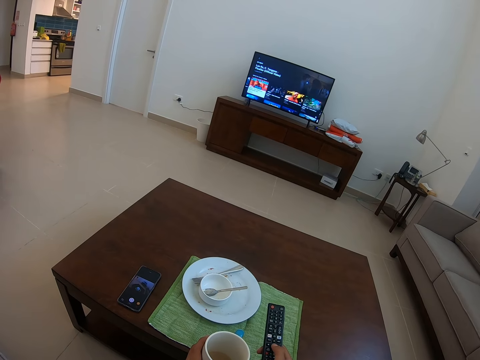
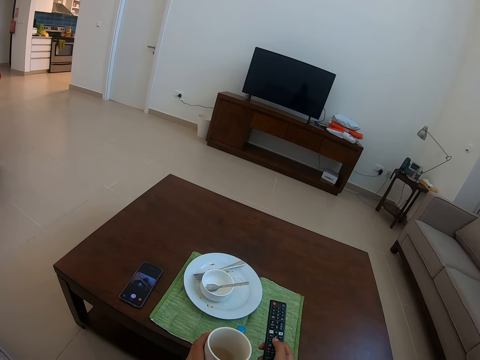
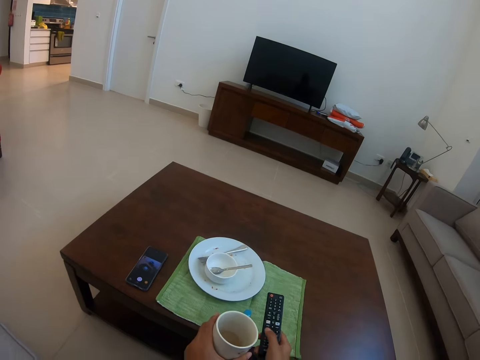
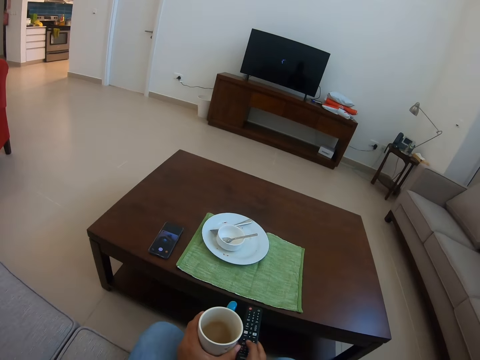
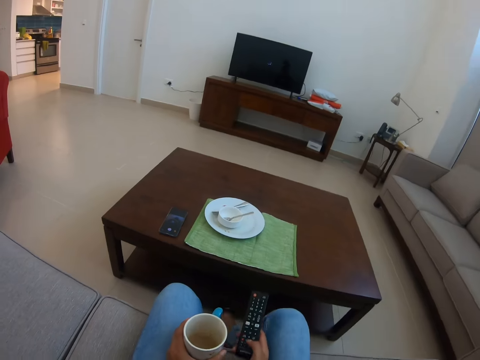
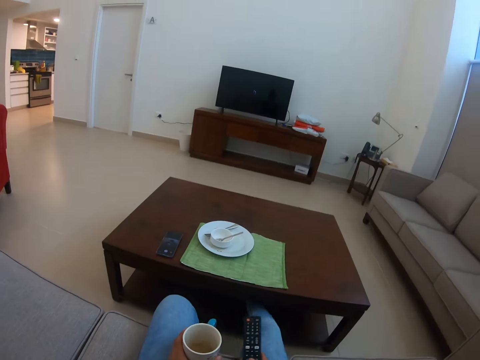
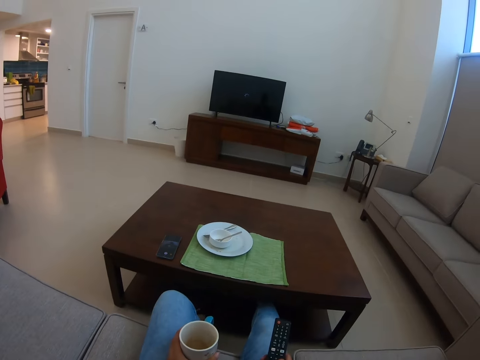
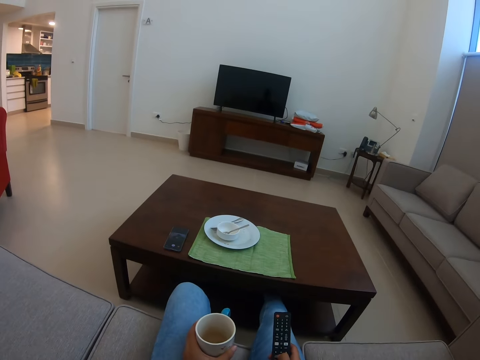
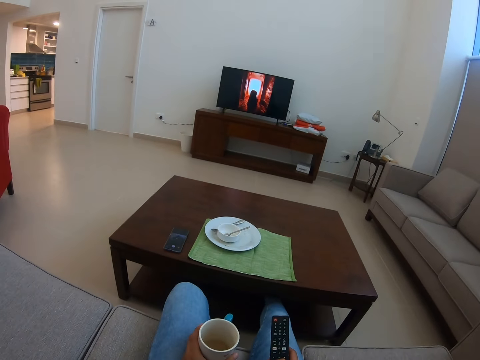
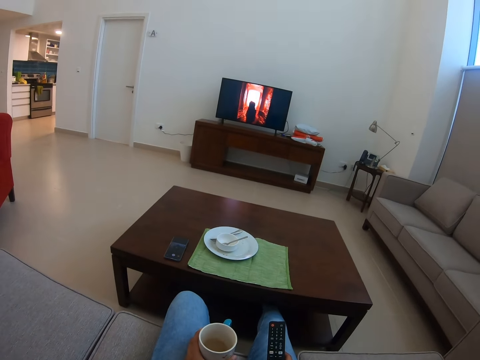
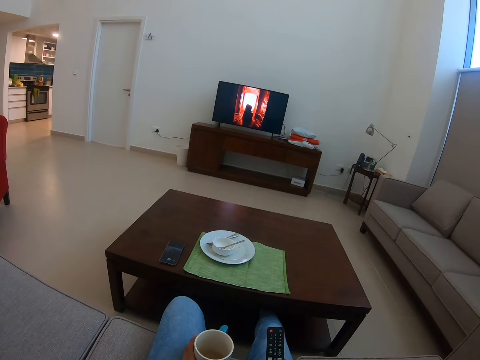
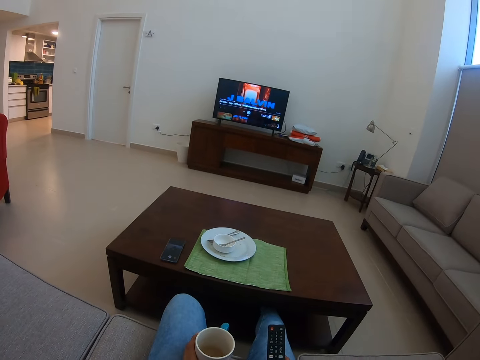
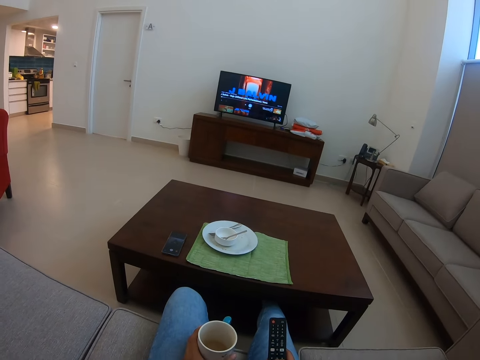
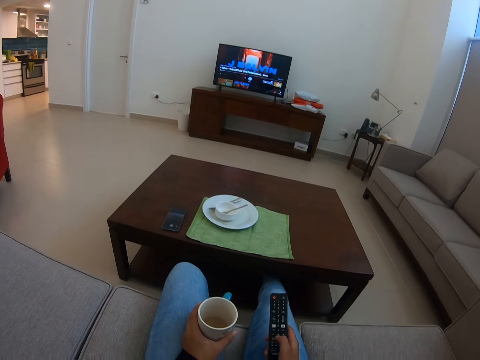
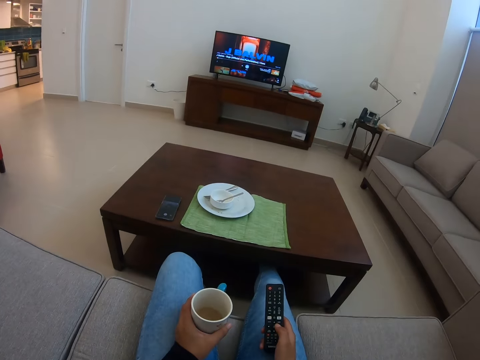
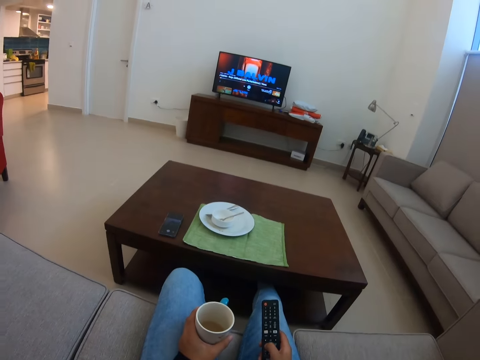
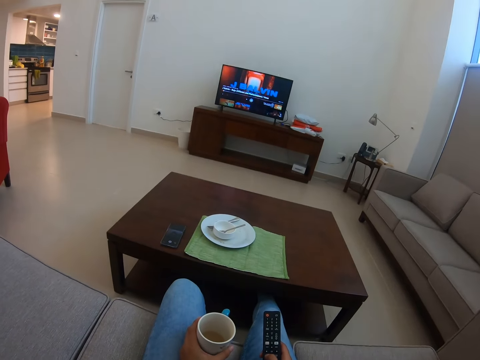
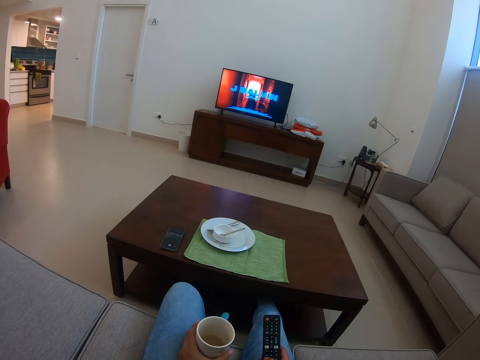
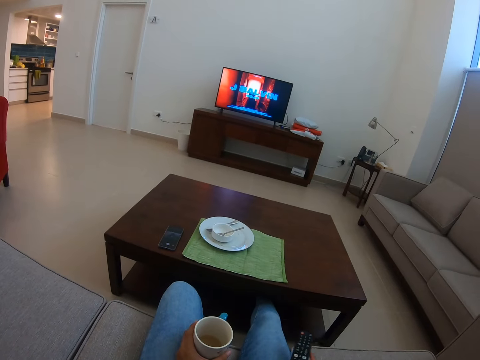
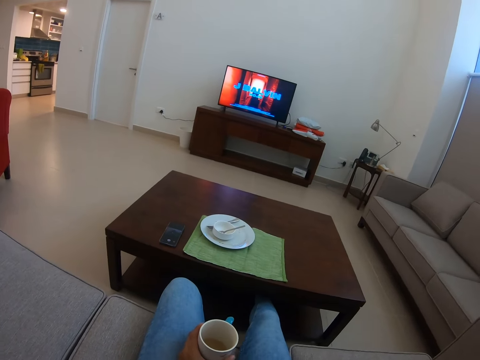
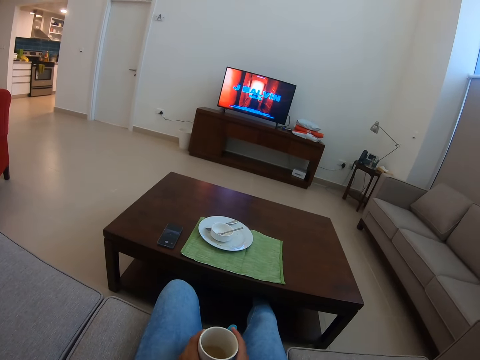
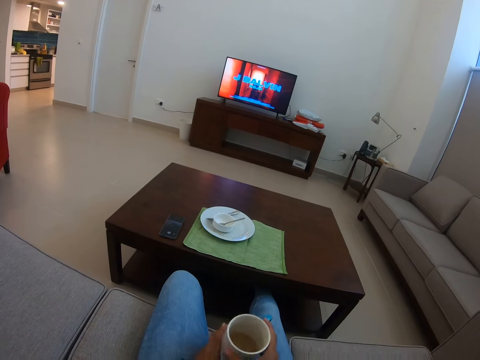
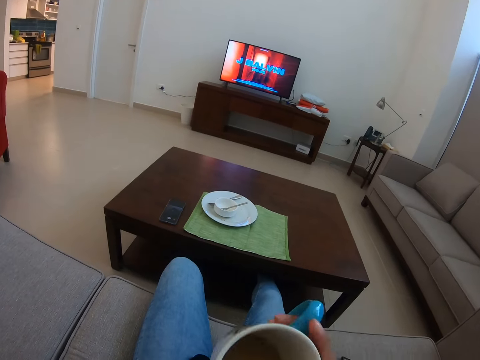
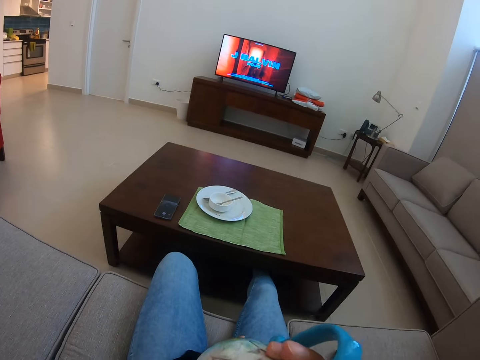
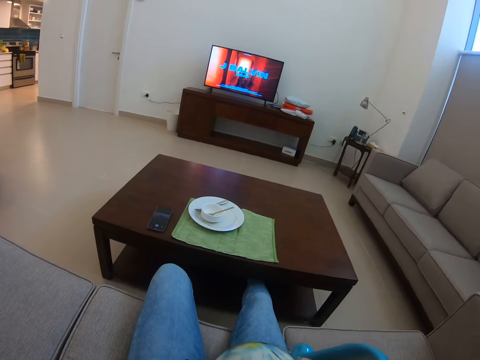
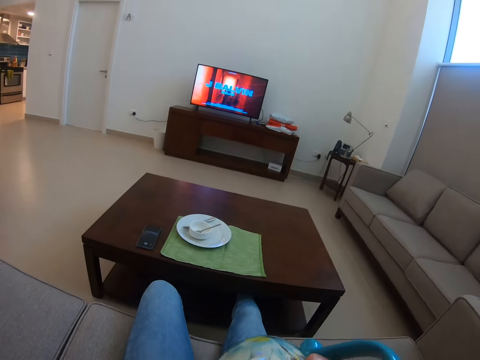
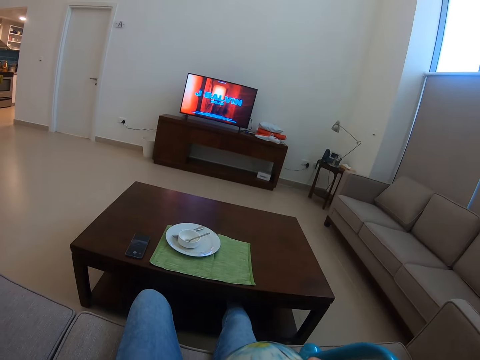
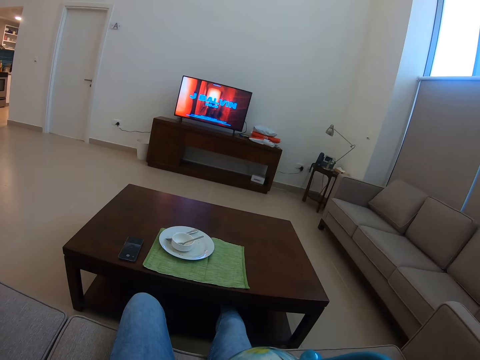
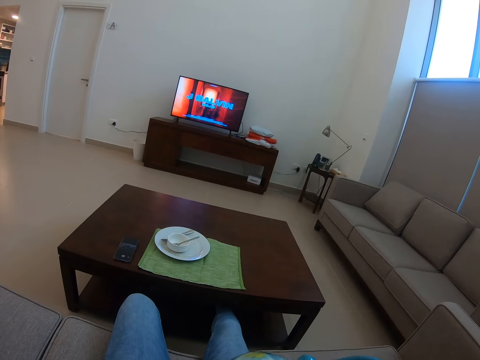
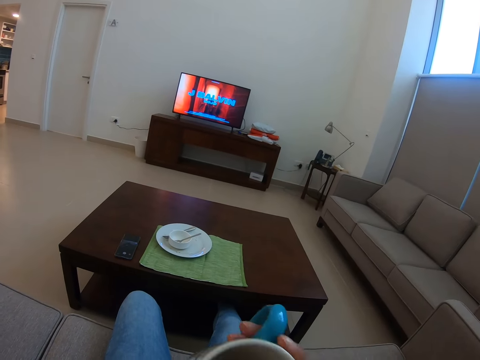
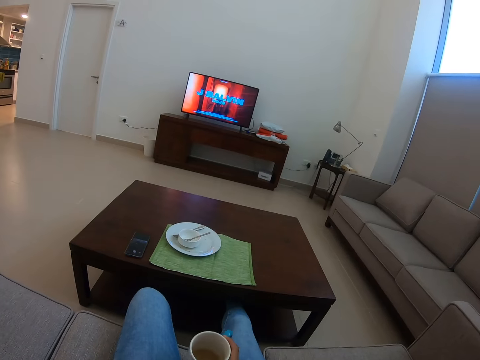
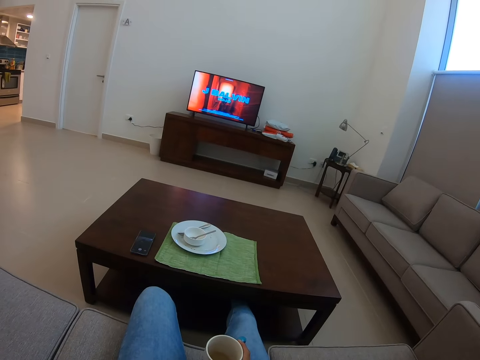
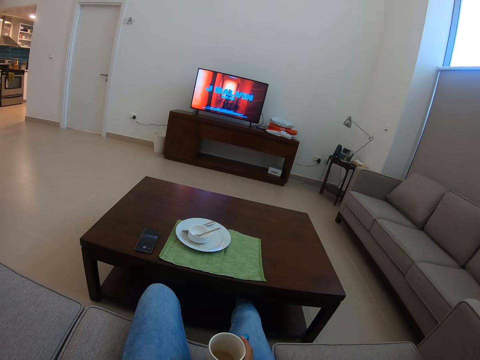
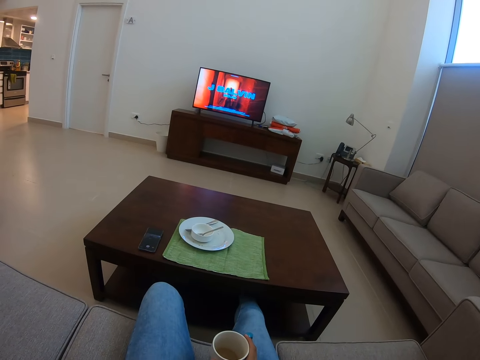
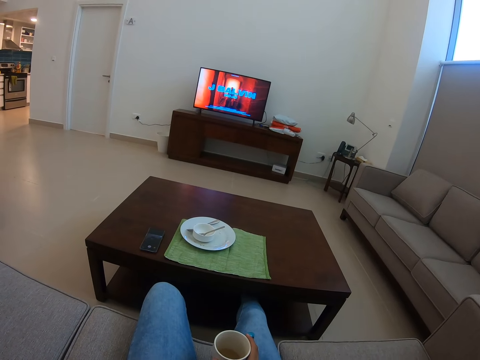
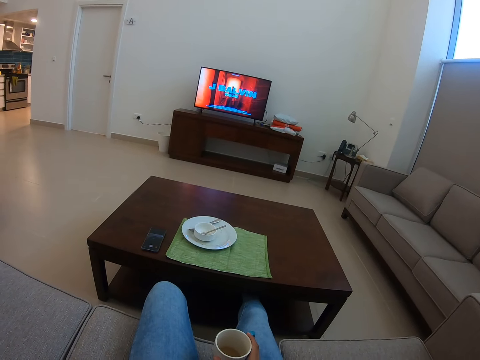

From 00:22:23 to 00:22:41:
The camera wearer dials the remote. She plays a movie, relaxes her back on the seat and stretches her right leg on the table base. She carries the cup. She carries the remote. She drops the remote on the seat. She holds the cup of tea with two hands. She holds the cup of tea with the right hand. She raises the cup of tea towards her mouth. She sips the tea. She drops the cup of tea. She puts her hands down.

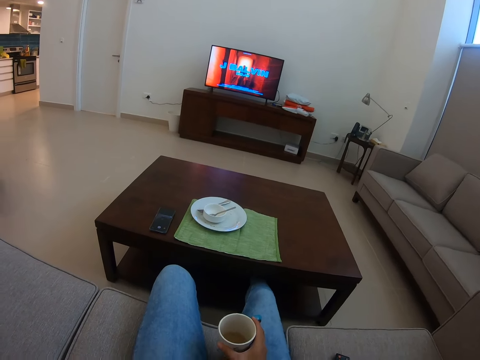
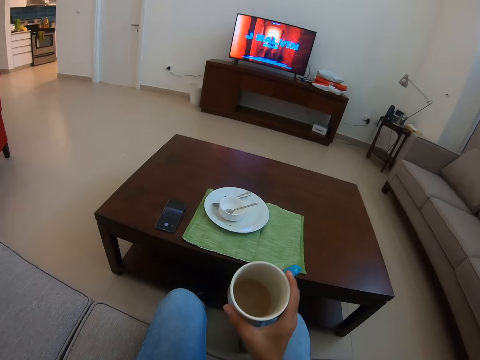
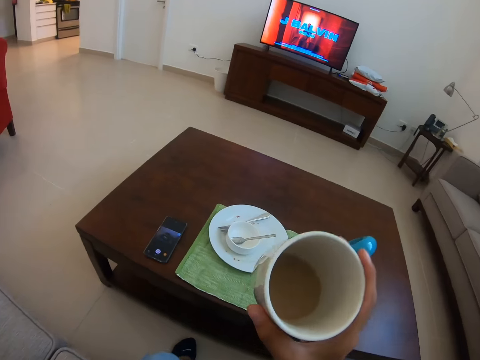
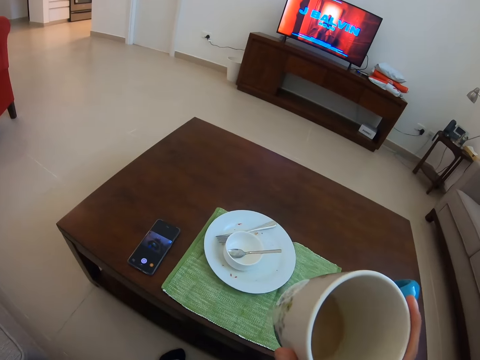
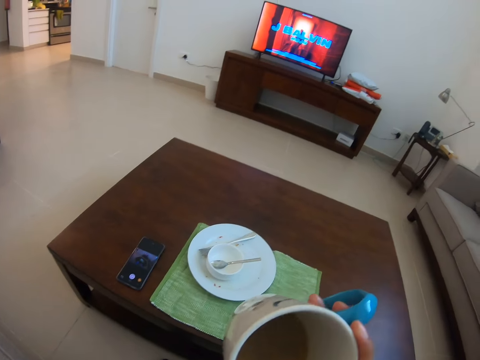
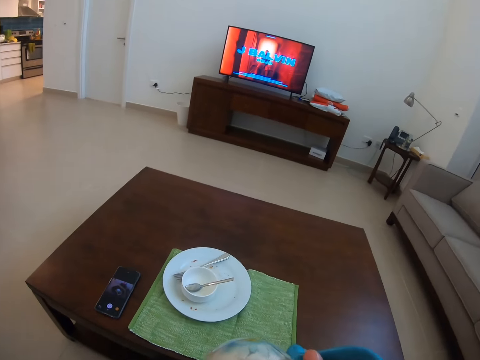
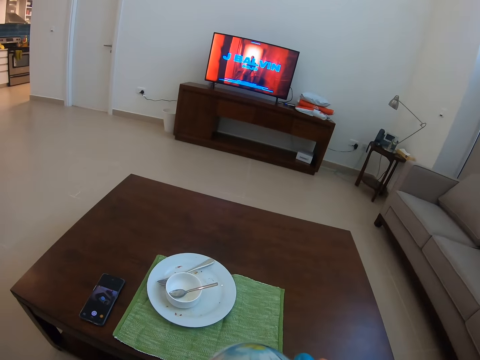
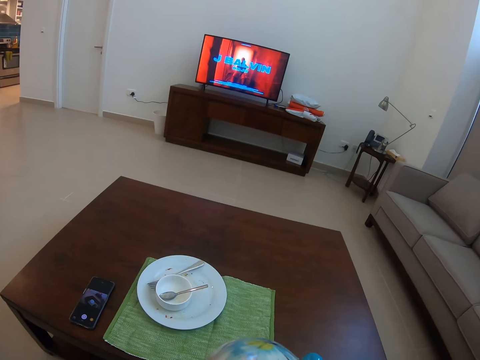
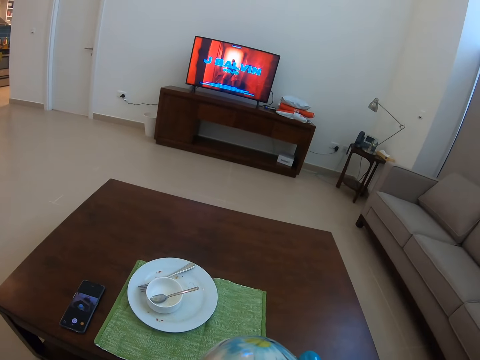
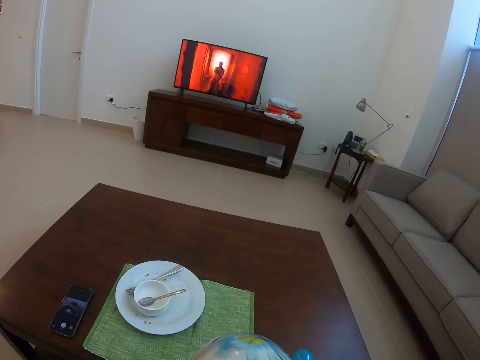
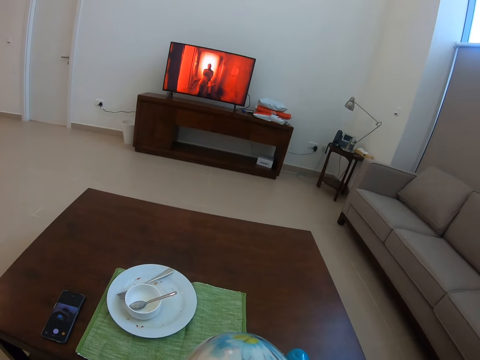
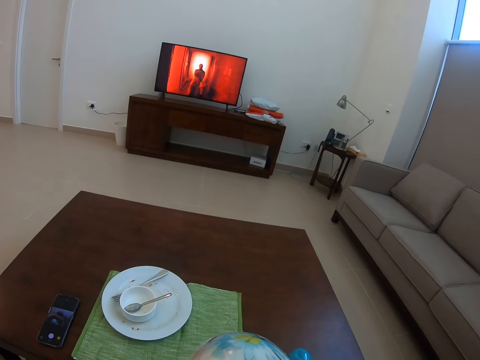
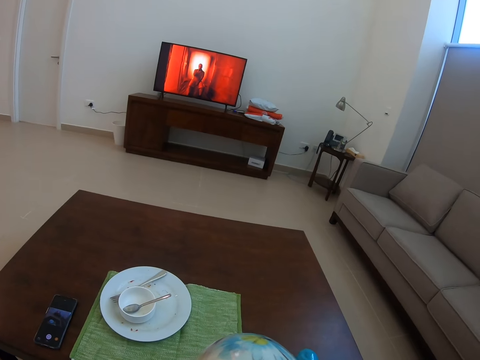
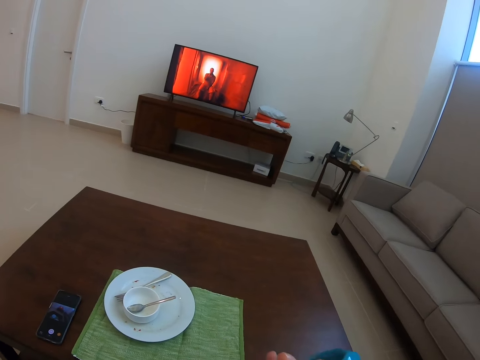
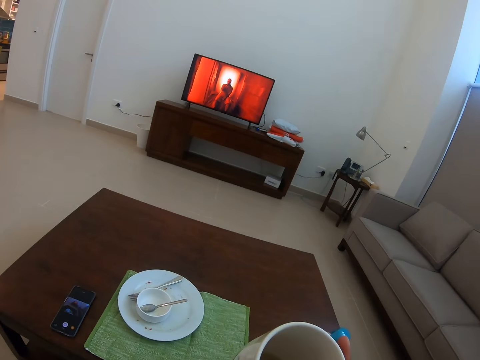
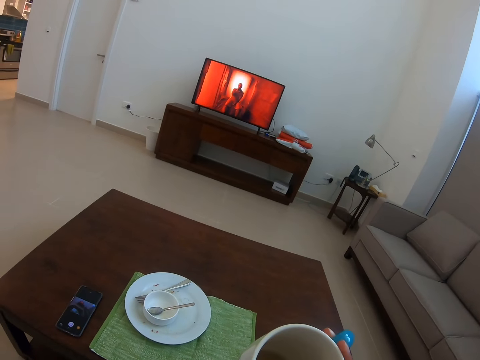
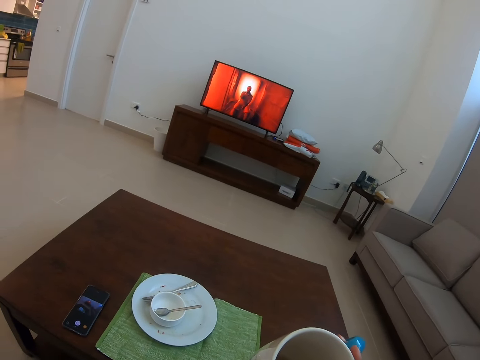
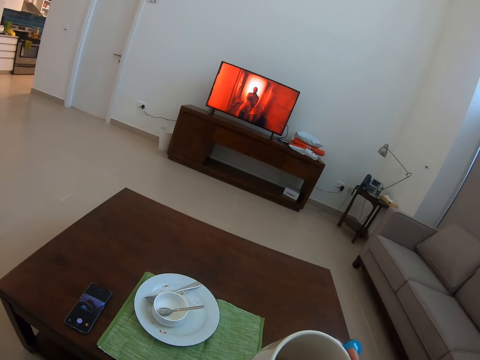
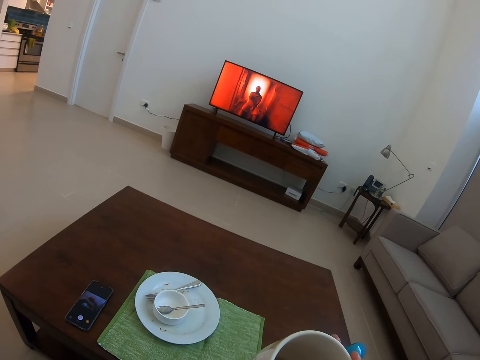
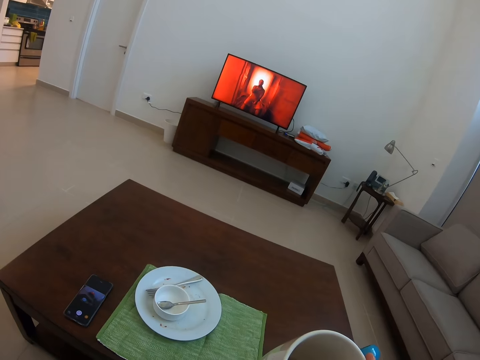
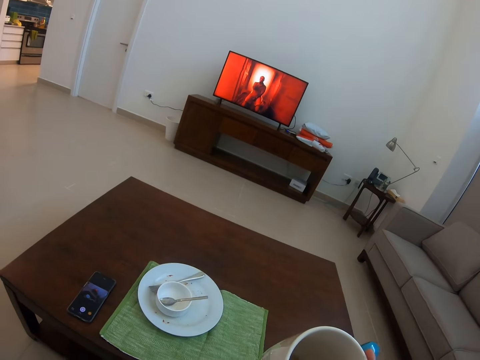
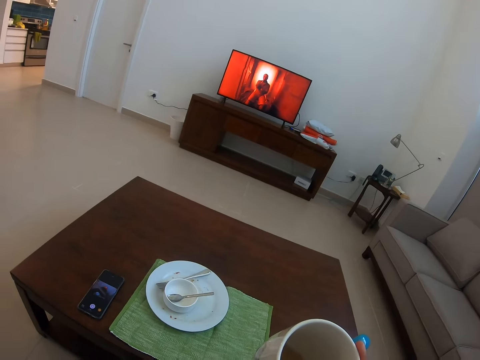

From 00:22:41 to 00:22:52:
The camera wearer raises the cup of tea towards her mouth. She sips the tea.
